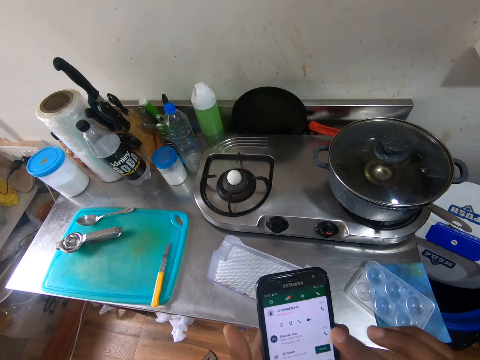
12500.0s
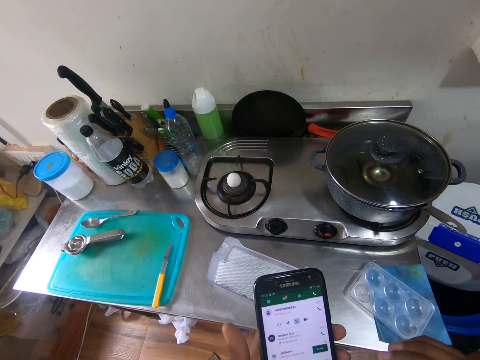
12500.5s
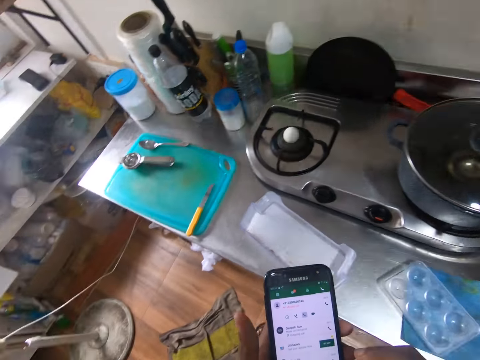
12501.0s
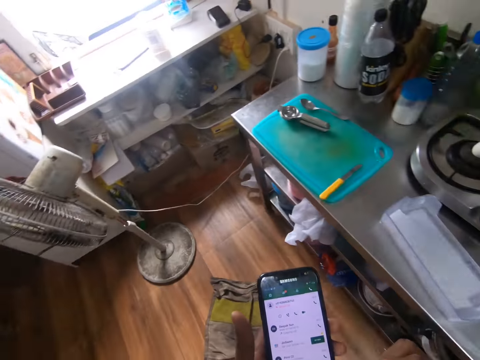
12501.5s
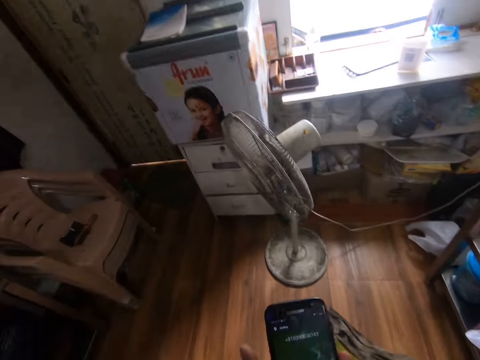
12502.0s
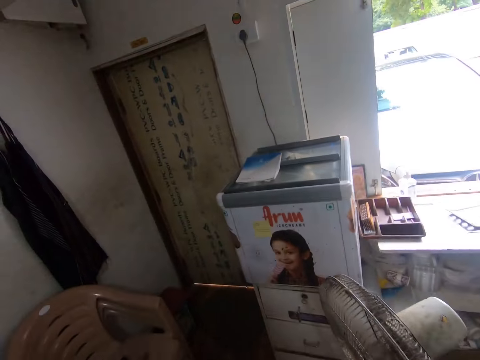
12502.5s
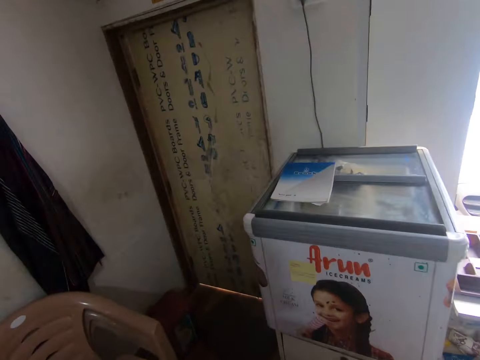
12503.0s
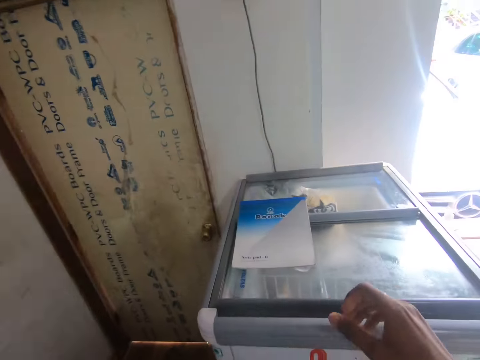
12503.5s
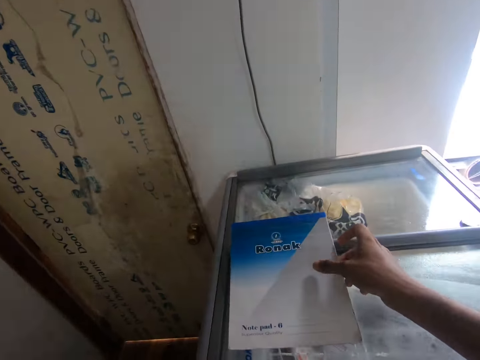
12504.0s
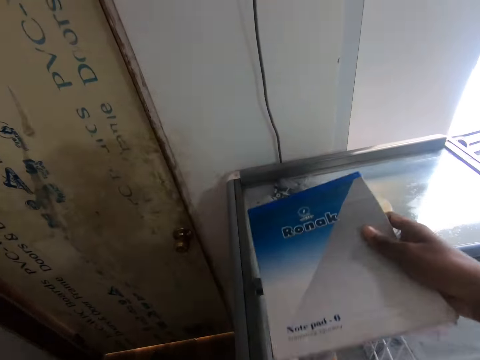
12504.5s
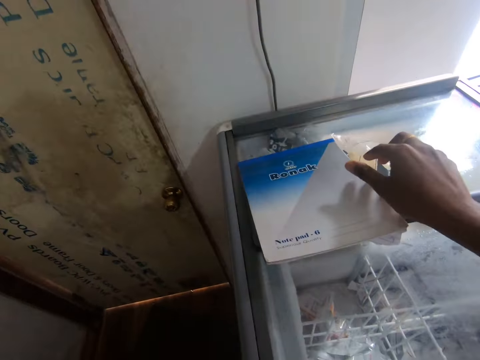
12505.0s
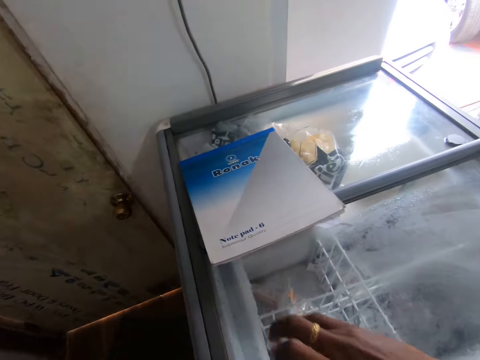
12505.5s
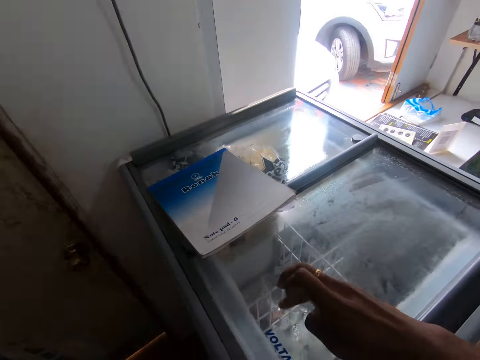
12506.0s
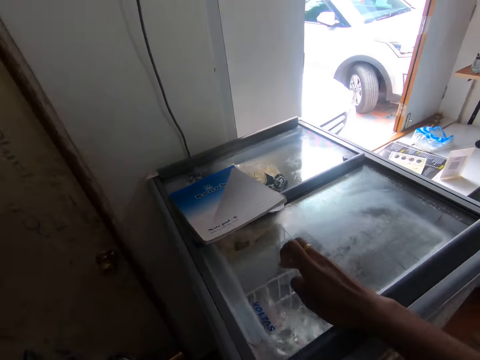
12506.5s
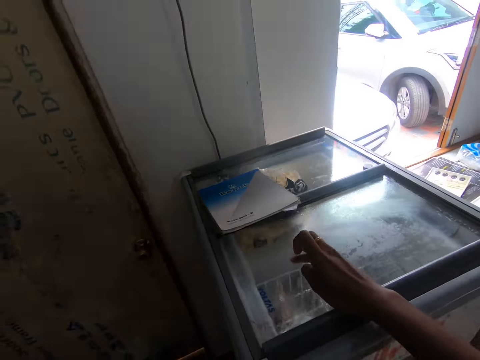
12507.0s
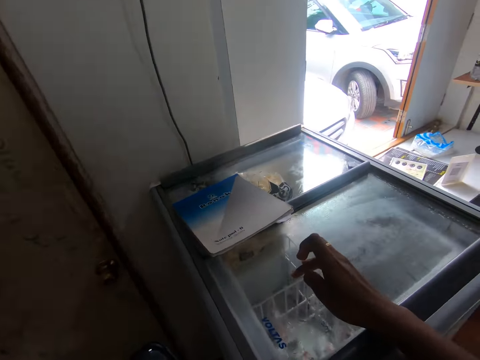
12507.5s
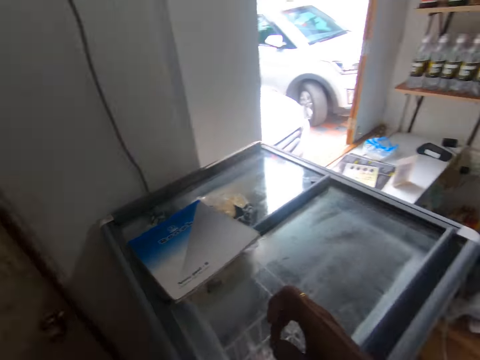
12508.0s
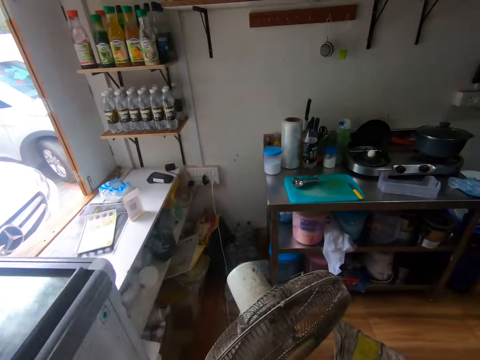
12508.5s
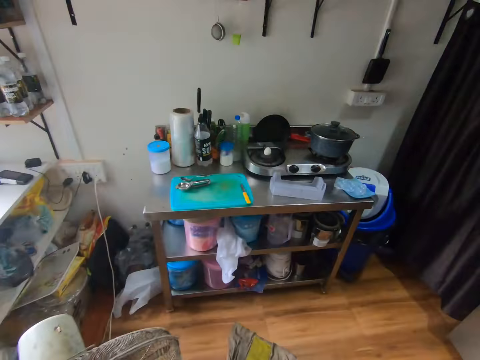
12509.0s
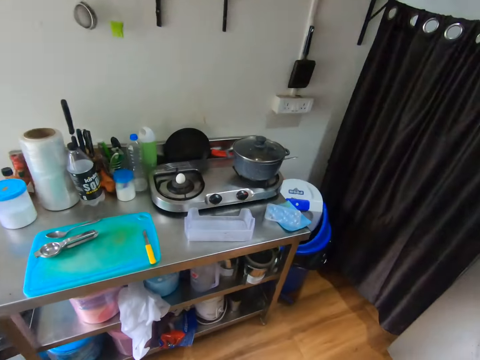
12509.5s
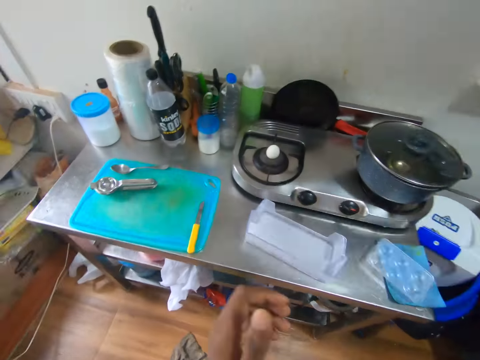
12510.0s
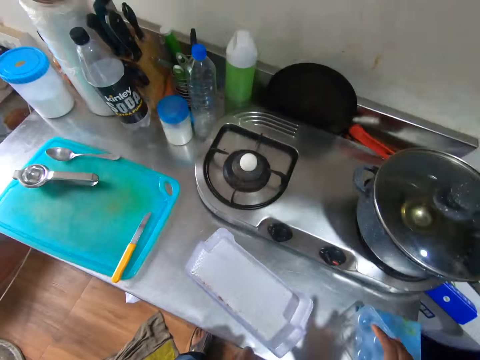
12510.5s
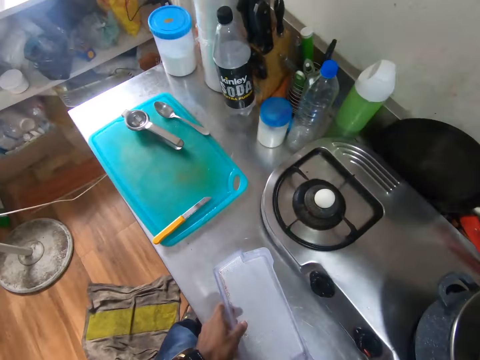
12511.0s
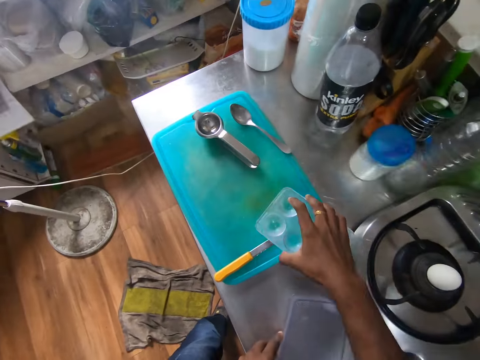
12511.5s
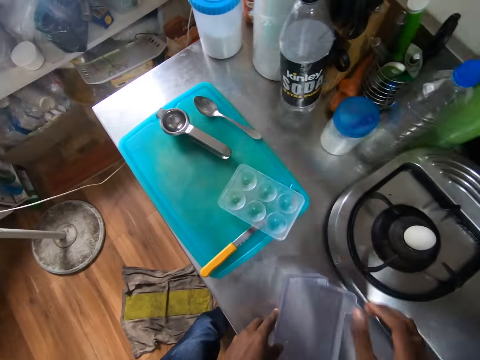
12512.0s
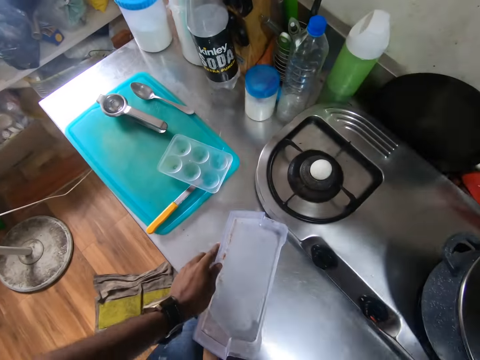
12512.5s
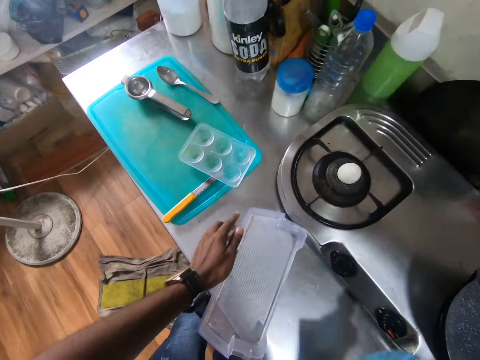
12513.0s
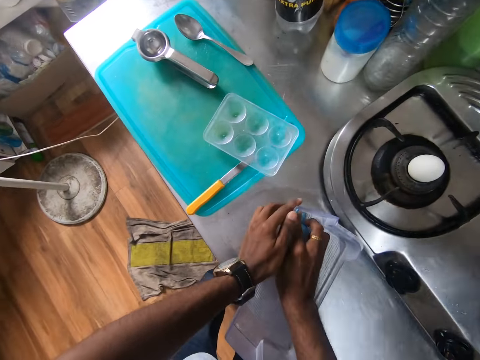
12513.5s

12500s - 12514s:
The camera wearer moves a book on a freezer with his right hand. He touches the freezer with his right hand. He wipes the freezer with his hand. He walks in the kitchen. He picks the egg crate from the kitchen countertop with his right hand. He holds the refrigerator storage container on the kitchen countertop with his left hand. He drops the egg crate on a chopping board with his right hand.

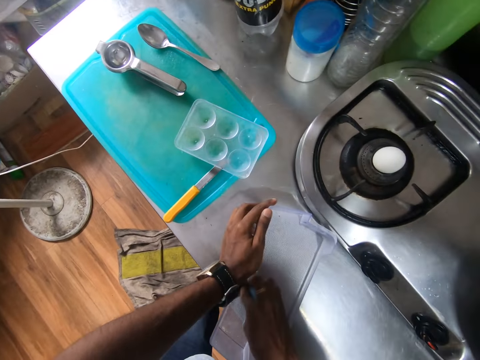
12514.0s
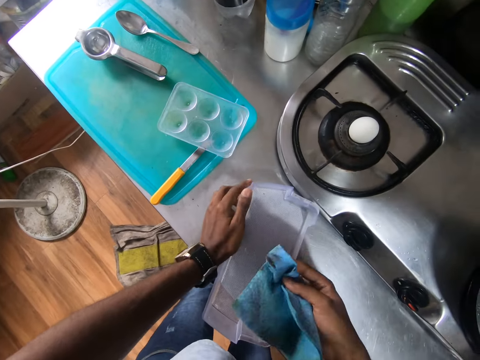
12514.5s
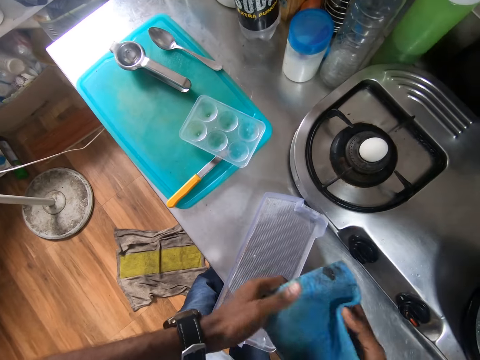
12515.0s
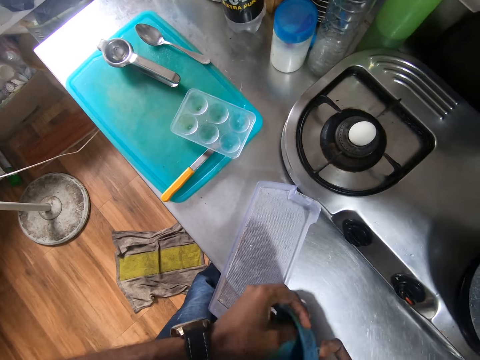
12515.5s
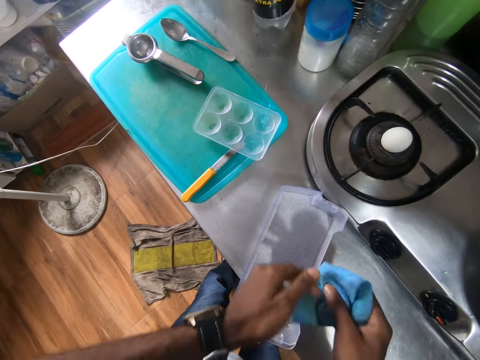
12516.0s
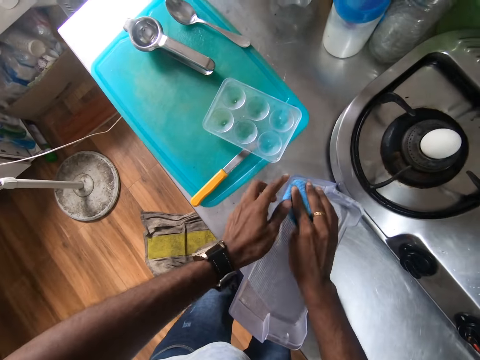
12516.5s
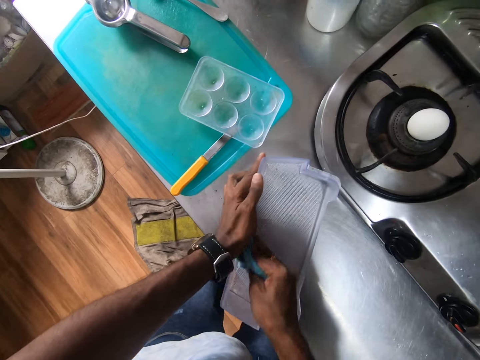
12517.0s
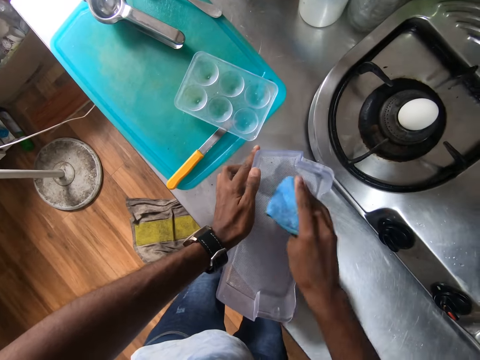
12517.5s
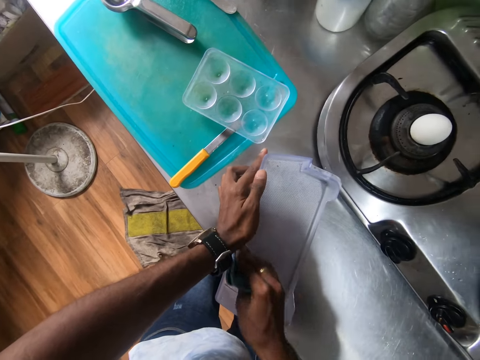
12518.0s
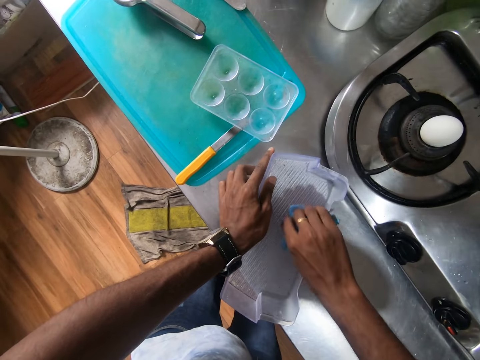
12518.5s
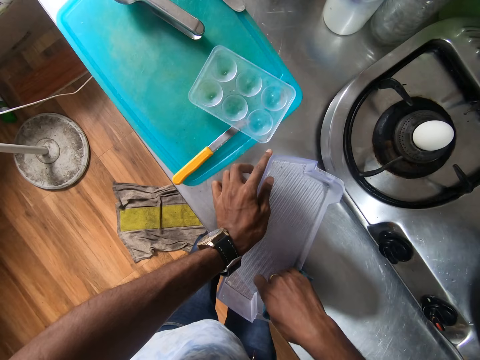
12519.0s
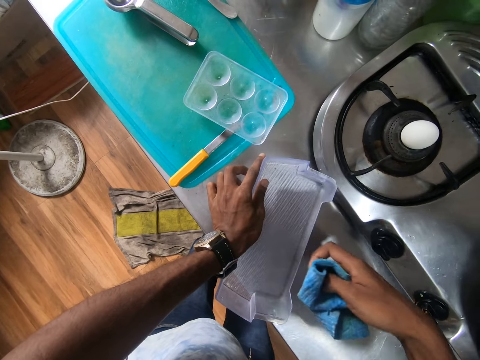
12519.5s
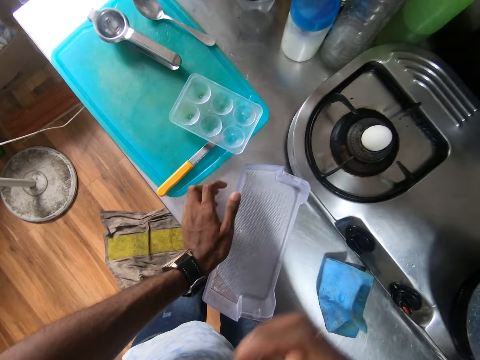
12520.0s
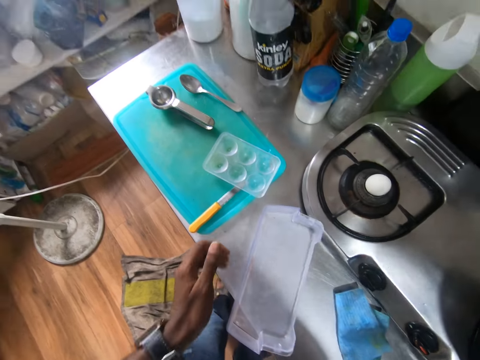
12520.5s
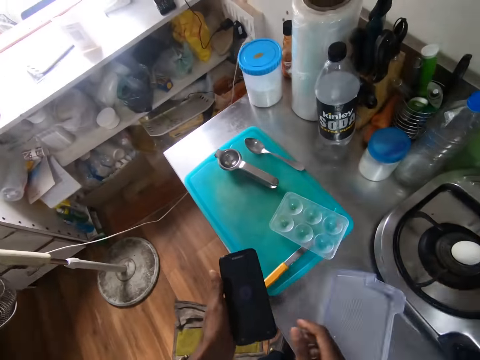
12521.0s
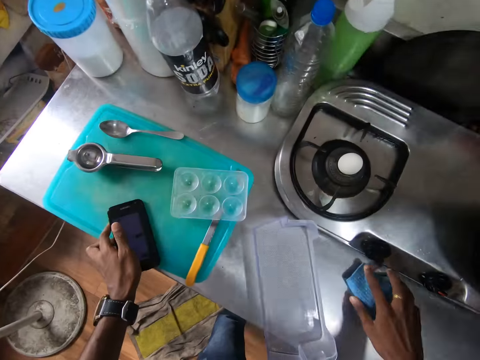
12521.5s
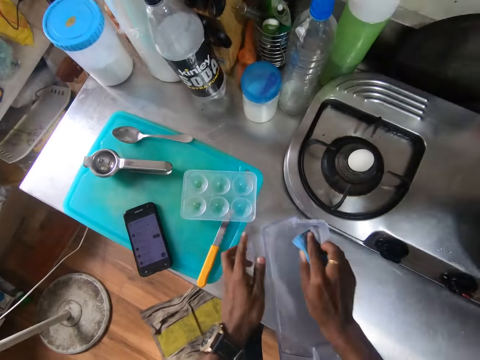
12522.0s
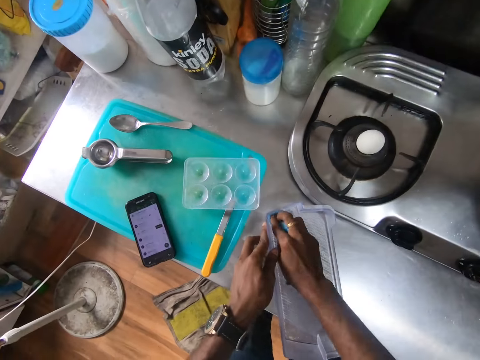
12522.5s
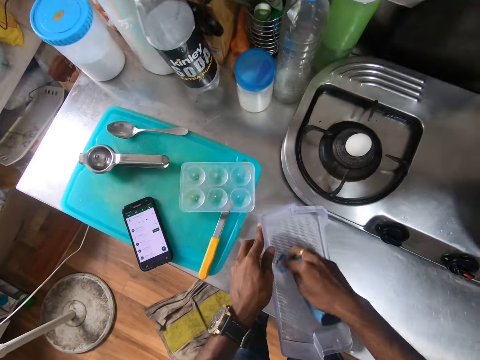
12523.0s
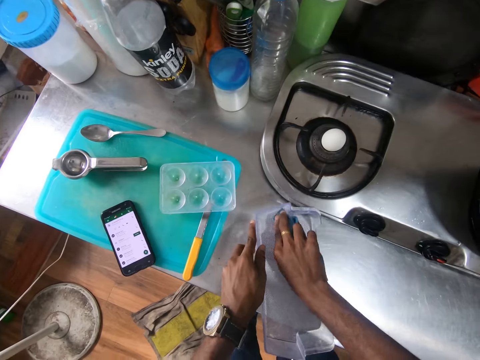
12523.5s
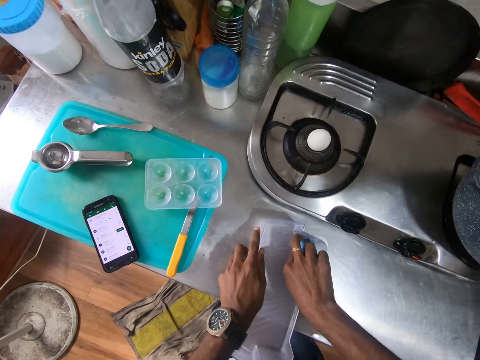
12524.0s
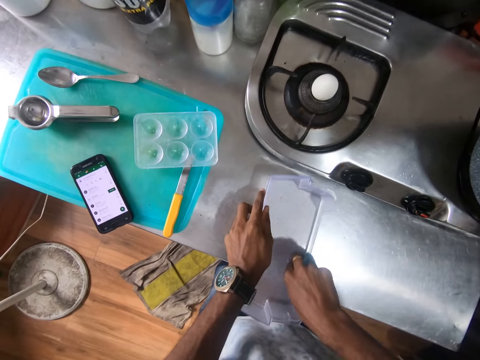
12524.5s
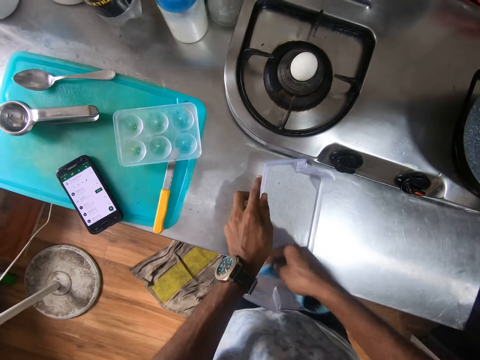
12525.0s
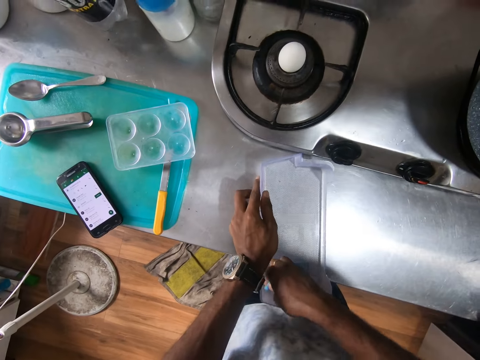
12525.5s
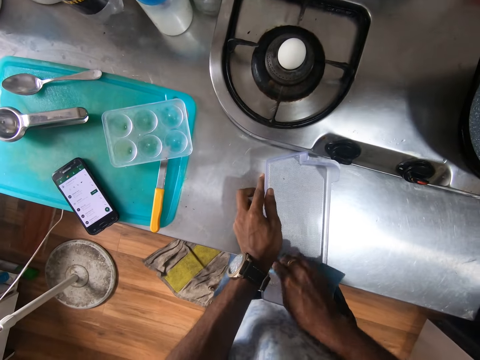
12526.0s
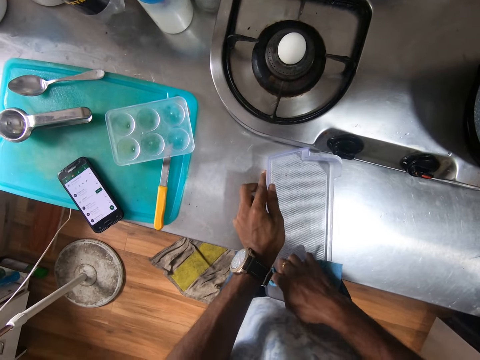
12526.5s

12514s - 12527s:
The camera wearer cleans the refrigerator storage container with a towel or napkin in his right hand. He holds the towel with both hands. He looks at the napkin. He holds the refrigerator storage container on the kitchen countertop with his left hand. He cleans the refrigerator storage container with the towel in his right hand. He drops the towel on the kitchen countertop with his right hand. He drops the phone in his right hand on his left hand. He drops the phone on the chopping board with his left hand. He picks up the towel from the kitchen countertop with his right hand. He holds the refrigerator storage container on the kitchen countertop with his left hand. He cleans the refrigerator storage container with the towel in his right hand.
